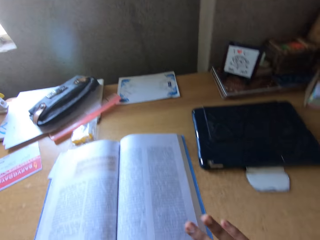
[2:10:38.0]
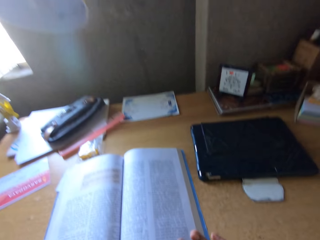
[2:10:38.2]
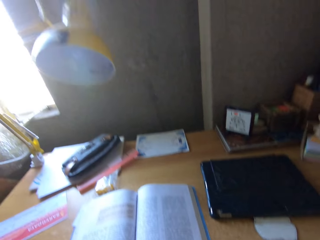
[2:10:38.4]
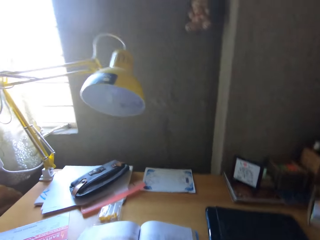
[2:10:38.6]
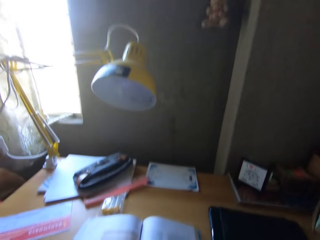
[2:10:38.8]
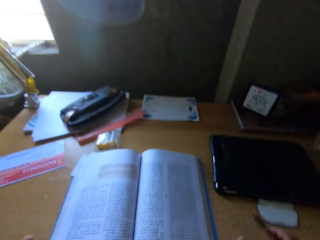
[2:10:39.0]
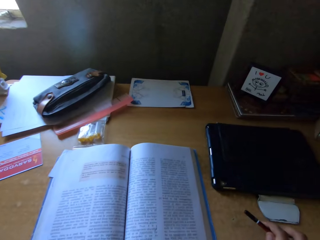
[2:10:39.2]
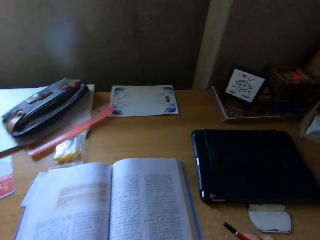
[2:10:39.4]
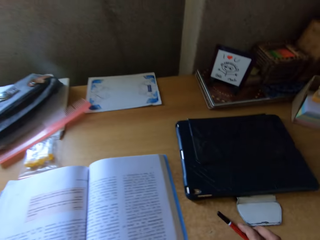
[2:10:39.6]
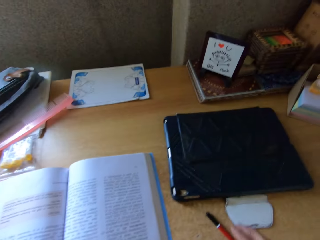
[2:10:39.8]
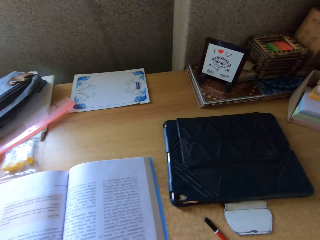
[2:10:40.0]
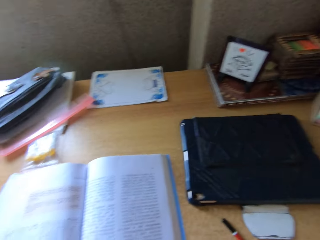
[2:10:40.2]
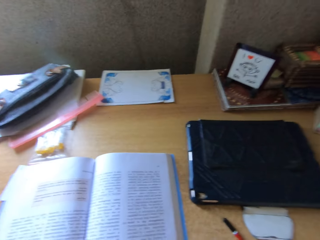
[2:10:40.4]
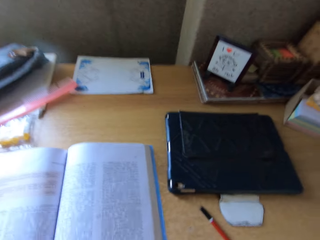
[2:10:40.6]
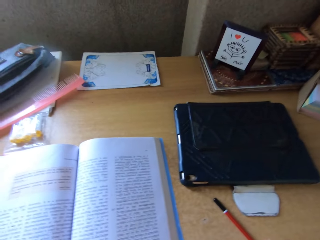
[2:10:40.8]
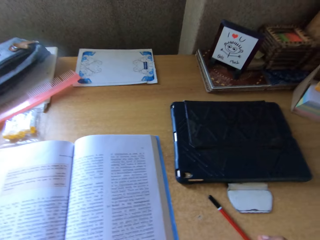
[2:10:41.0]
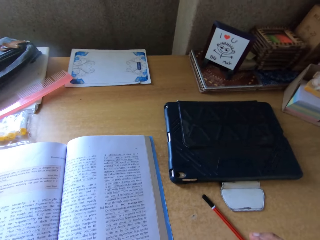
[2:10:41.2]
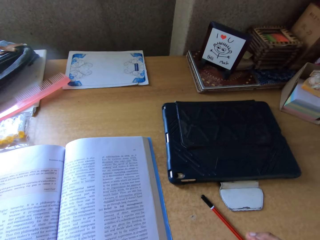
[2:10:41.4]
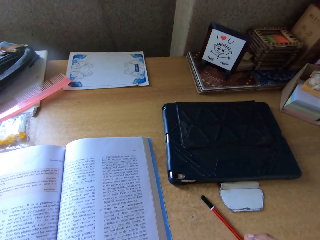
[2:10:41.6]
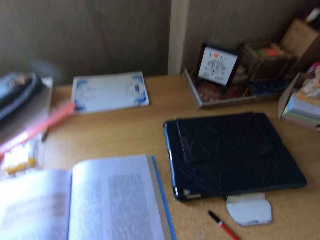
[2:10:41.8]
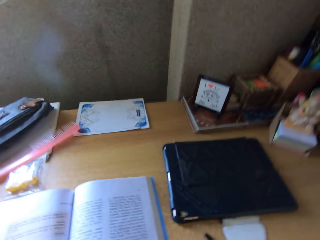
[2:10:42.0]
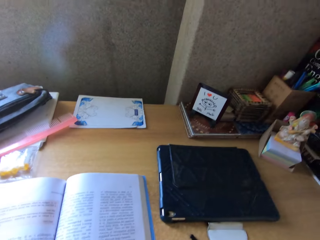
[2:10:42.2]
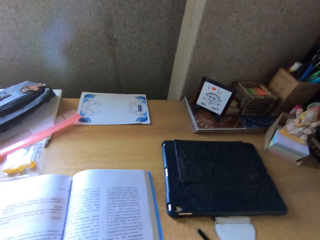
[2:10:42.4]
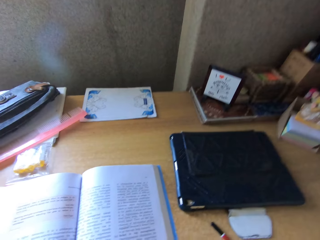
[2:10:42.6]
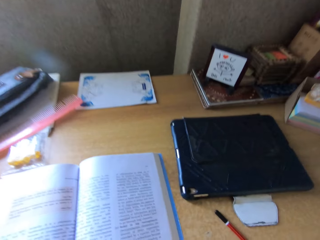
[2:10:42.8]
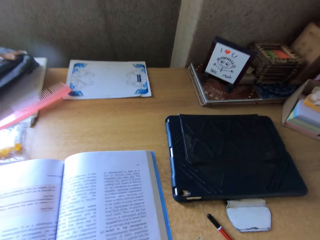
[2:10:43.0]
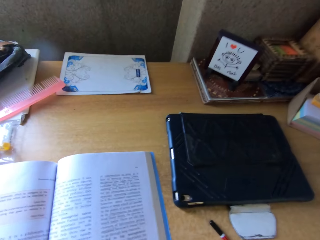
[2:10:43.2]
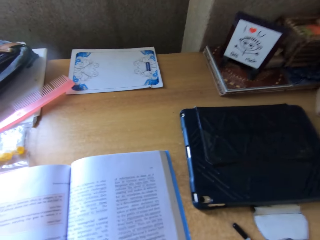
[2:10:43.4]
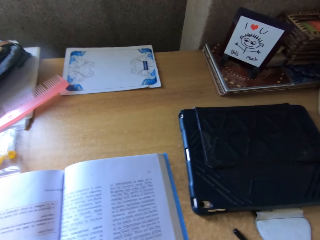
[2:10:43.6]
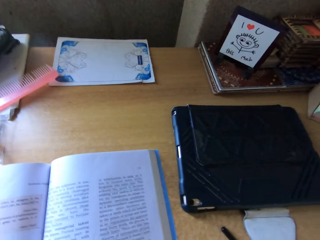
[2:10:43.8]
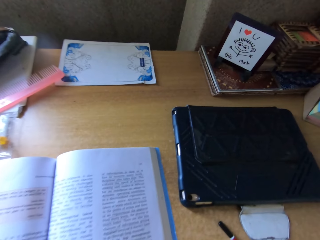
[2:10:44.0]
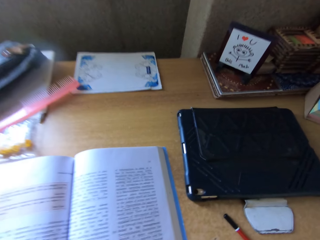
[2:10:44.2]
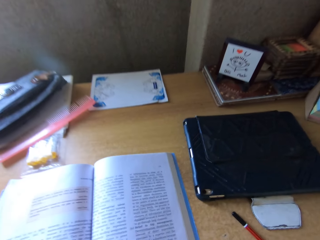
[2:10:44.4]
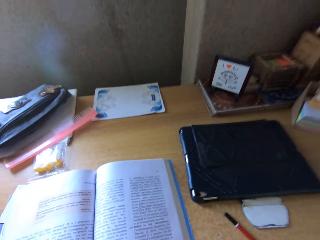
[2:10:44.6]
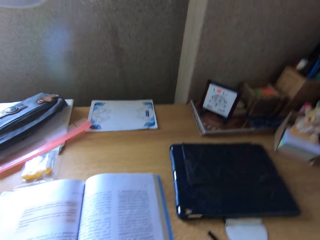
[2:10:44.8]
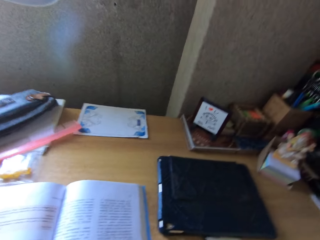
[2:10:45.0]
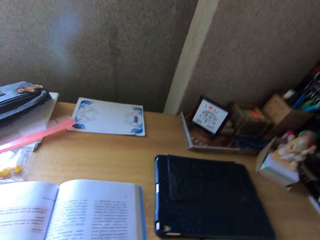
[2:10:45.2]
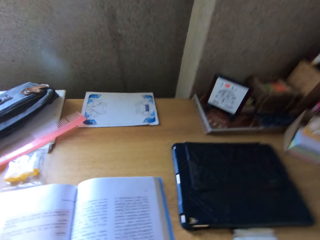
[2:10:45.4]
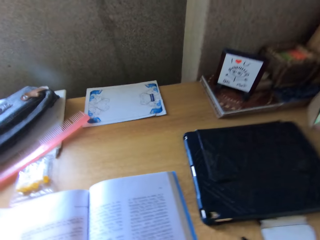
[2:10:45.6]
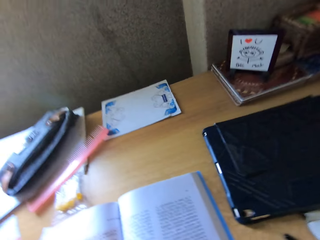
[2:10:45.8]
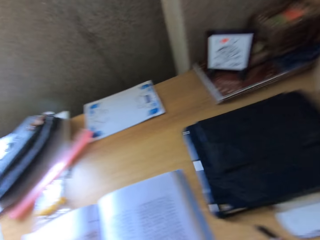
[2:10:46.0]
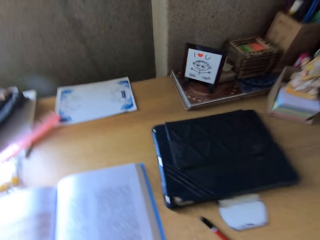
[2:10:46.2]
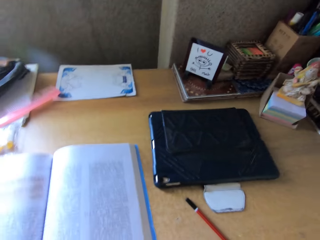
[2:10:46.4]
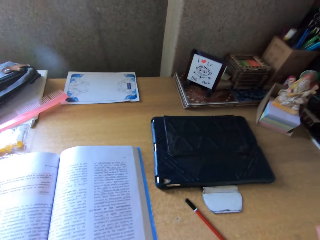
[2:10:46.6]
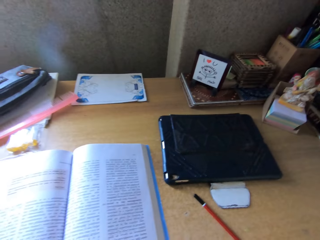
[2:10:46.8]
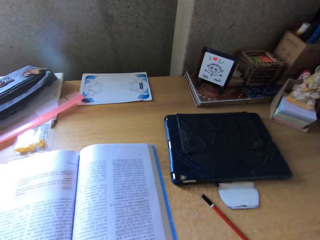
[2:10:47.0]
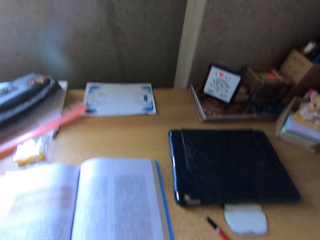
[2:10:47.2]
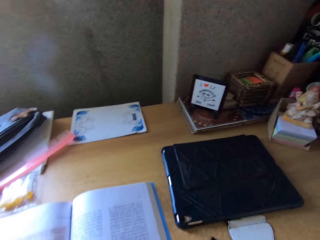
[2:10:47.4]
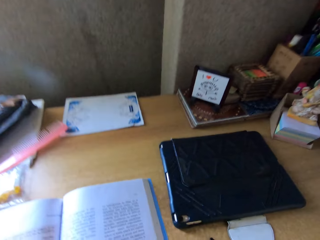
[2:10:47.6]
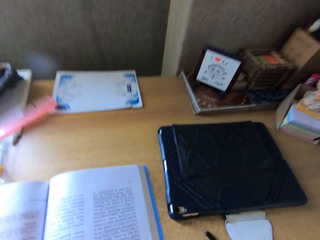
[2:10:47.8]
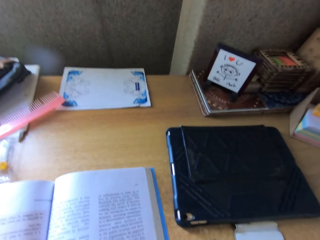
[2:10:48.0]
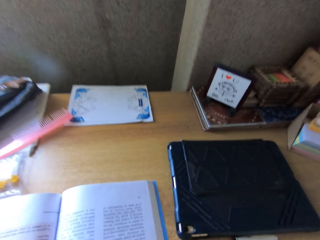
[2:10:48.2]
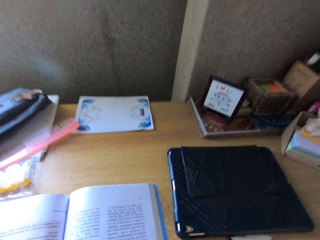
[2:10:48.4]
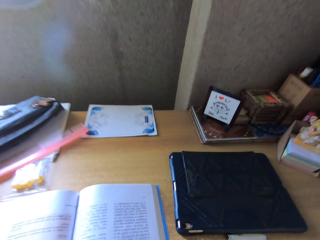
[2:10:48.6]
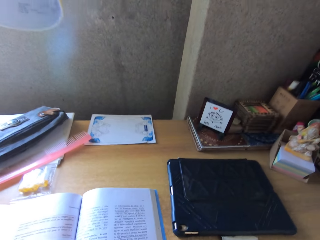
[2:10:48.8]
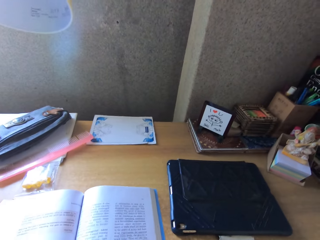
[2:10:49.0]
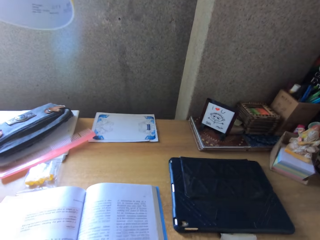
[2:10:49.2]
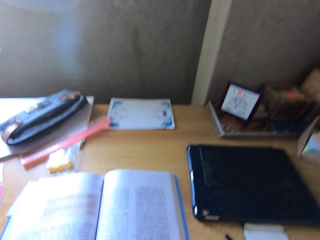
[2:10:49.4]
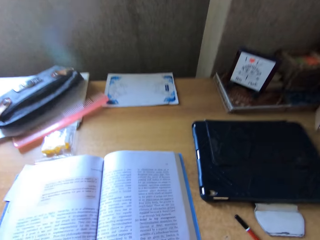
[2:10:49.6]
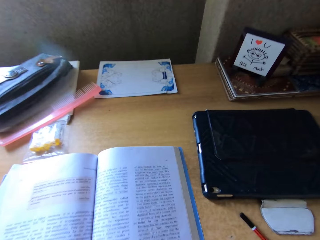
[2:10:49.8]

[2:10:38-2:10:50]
The camera wearer reads a book. They put the pencil on the table. They explain a concept.

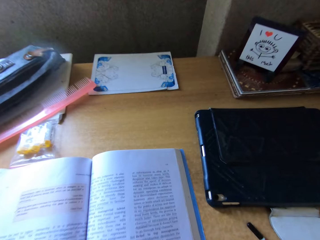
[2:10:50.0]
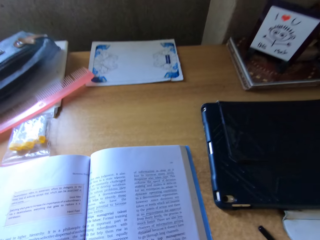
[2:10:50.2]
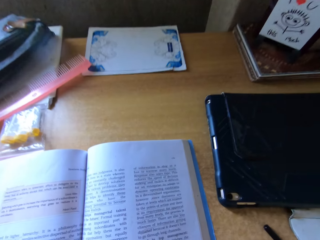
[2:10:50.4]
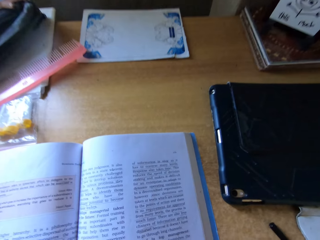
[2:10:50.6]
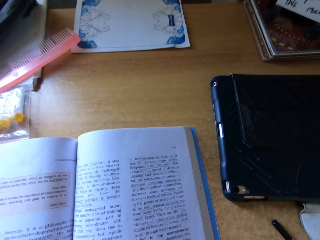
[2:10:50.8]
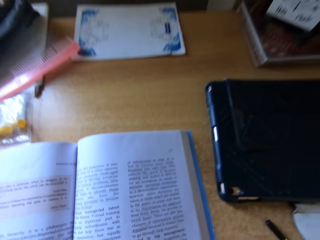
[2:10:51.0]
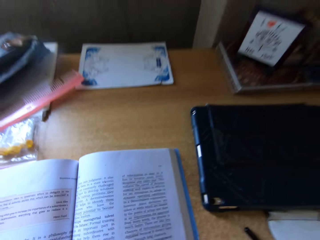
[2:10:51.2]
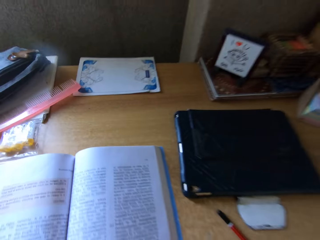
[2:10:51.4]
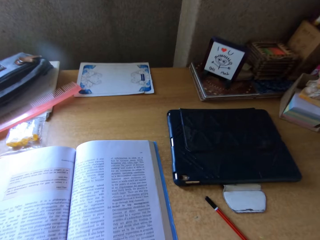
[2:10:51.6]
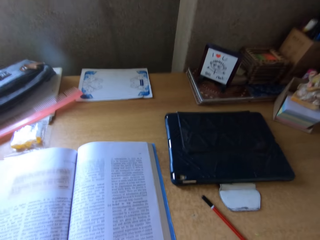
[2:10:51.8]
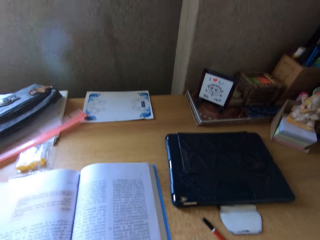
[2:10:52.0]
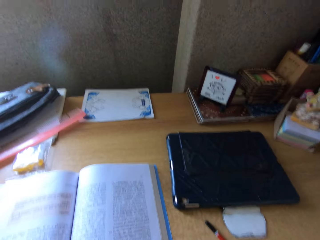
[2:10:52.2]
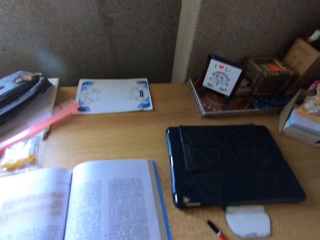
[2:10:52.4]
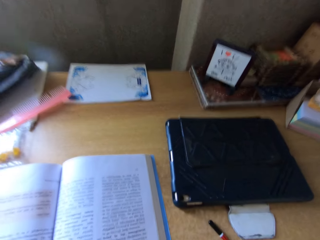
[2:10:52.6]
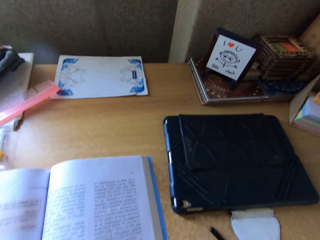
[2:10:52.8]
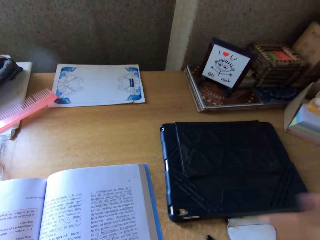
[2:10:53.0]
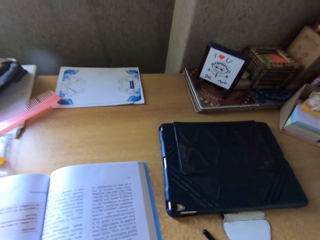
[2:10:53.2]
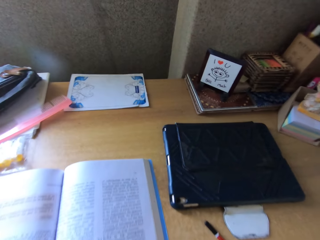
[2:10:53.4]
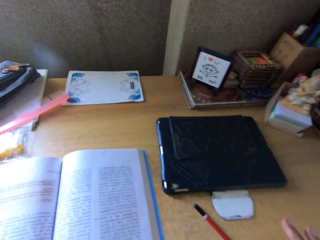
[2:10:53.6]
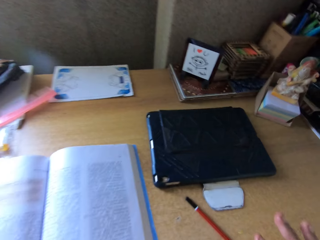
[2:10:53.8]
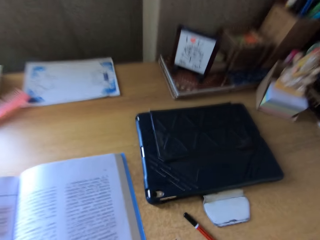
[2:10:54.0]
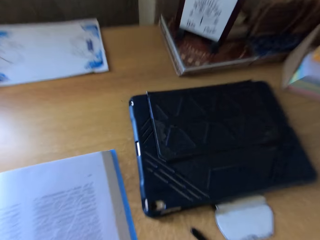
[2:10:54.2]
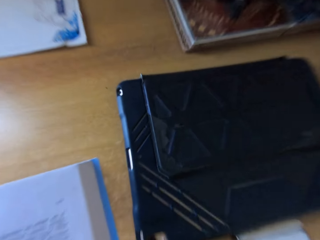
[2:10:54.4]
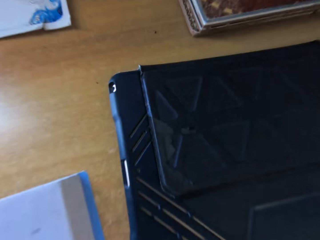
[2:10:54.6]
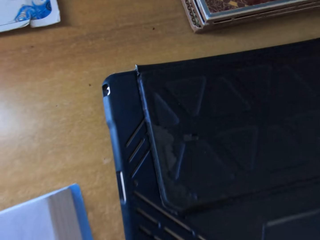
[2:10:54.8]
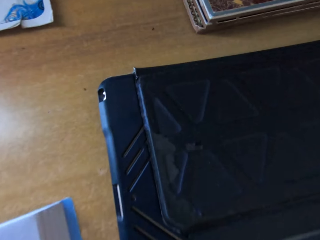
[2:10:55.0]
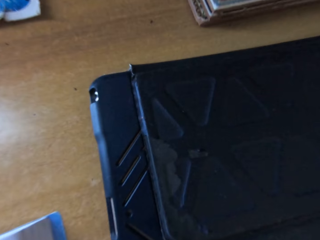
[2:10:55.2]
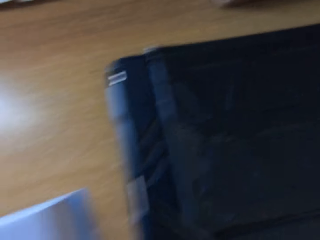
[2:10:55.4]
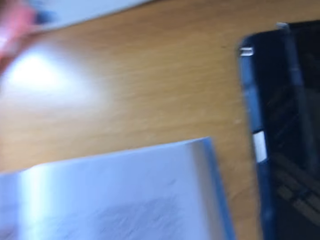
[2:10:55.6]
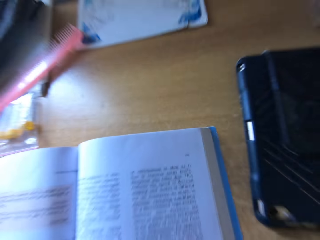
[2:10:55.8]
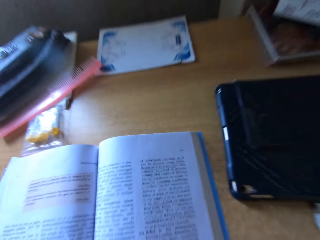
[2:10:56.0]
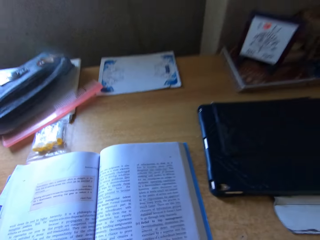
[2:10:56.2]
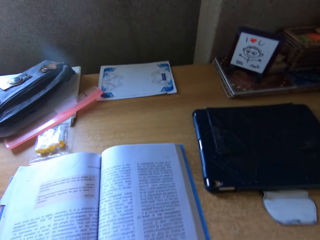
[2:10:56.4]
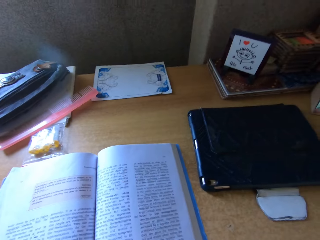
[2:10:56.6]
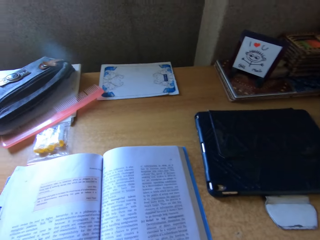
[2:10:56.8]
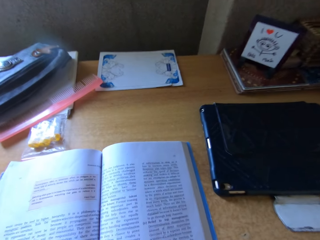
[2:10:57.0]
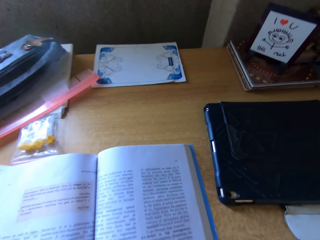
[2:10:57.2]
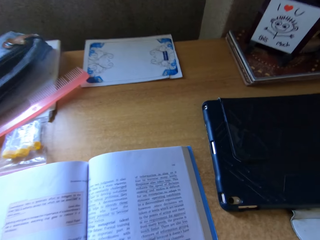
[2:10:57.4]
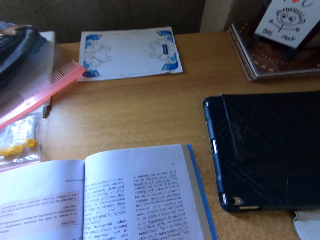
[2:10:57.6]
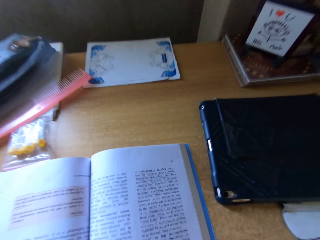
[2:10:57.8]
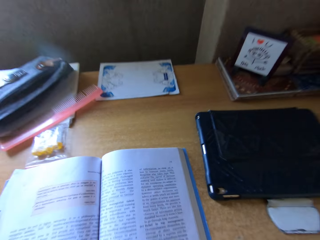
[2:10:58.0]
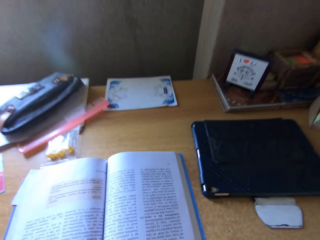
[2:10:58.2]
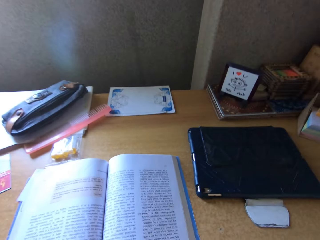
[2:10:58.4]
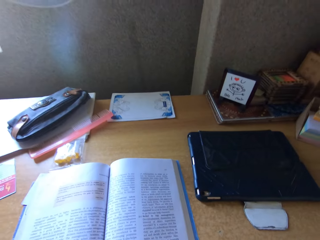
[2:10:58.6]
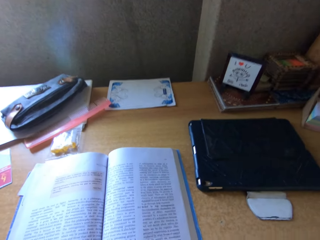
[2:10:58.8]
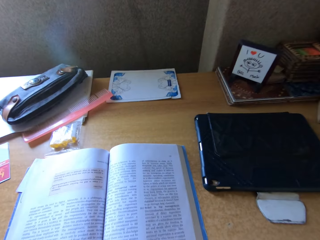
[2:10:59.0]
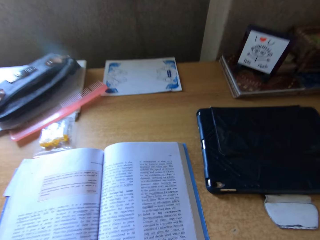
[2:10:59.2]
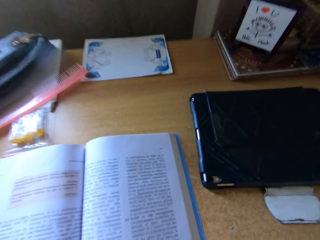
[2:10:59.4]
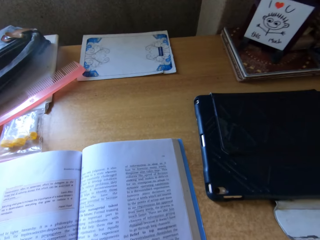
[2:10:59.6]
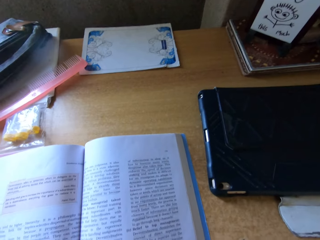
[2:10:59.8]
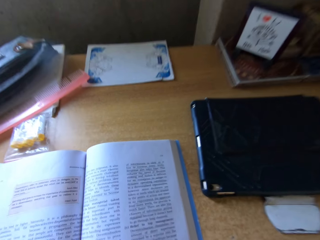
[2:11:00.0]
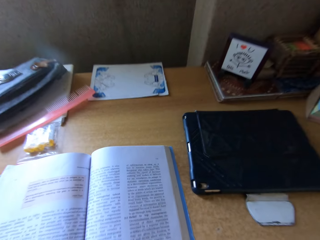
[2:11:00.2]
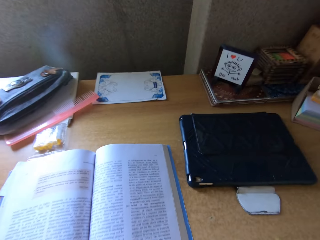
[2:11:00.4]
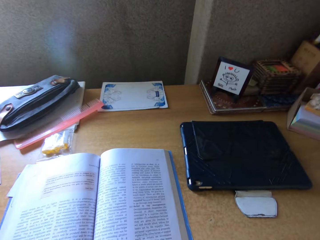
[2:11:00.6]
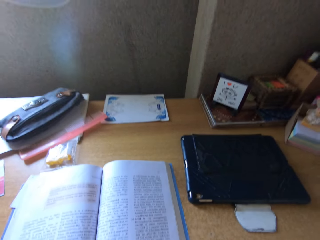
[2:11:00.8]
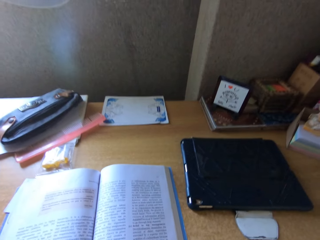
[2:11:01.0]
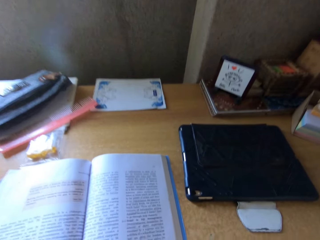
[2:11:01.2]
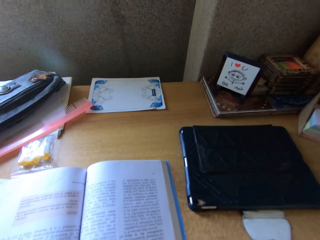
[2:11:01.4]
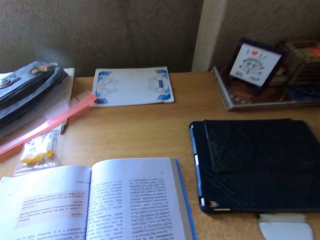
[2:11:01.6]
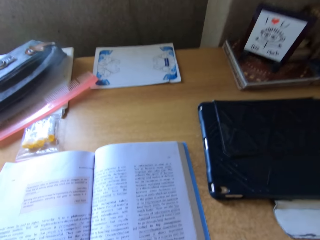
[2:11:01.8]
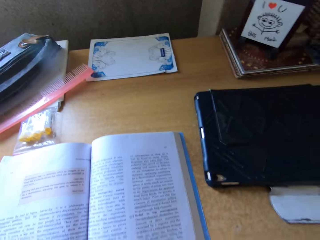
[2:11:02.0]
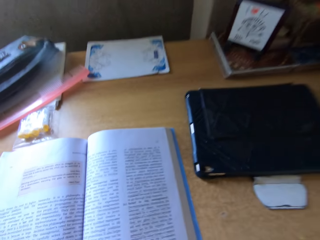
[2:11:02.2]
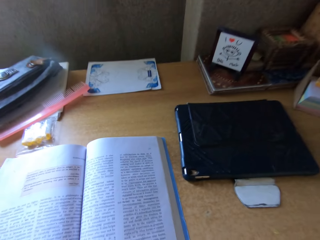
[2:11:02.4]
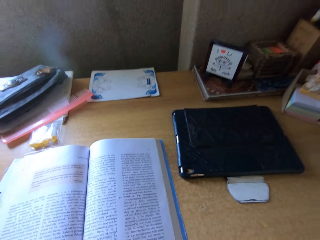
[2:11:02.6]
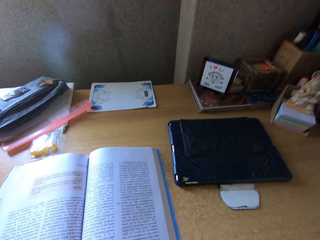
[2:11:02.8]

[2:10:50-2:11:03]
The camera wearer moves the hand. They read a book.
